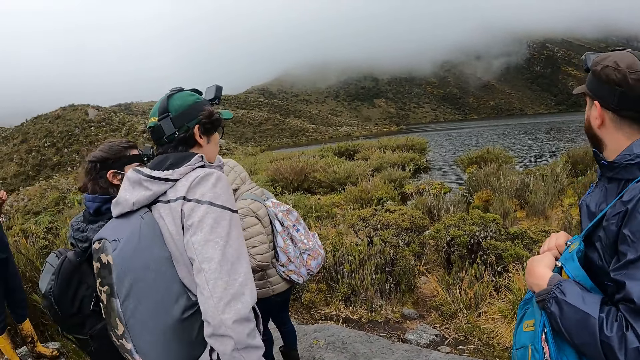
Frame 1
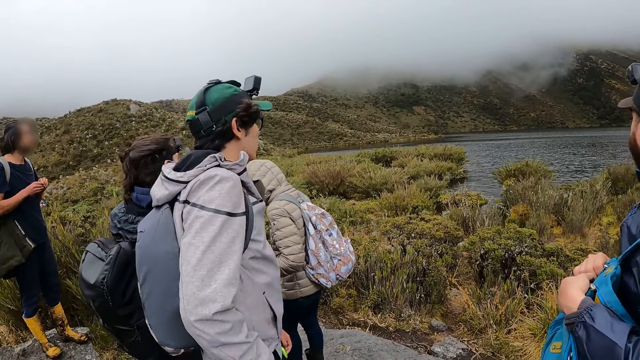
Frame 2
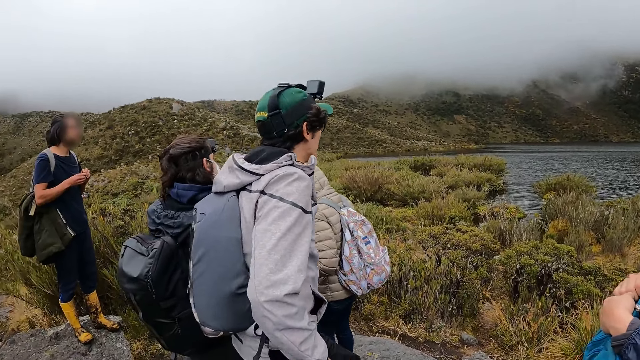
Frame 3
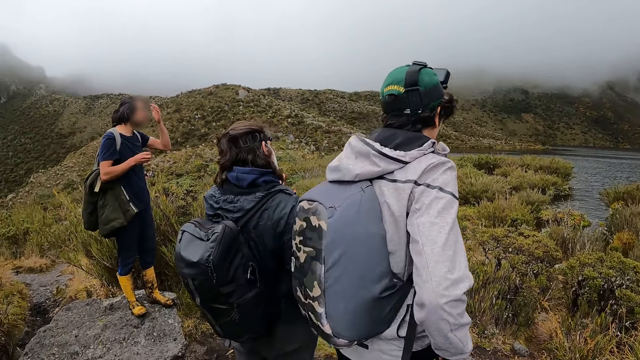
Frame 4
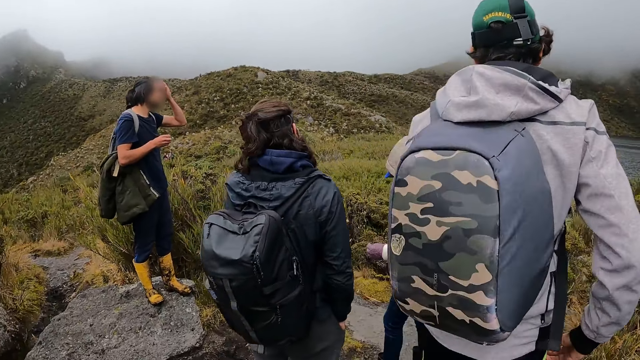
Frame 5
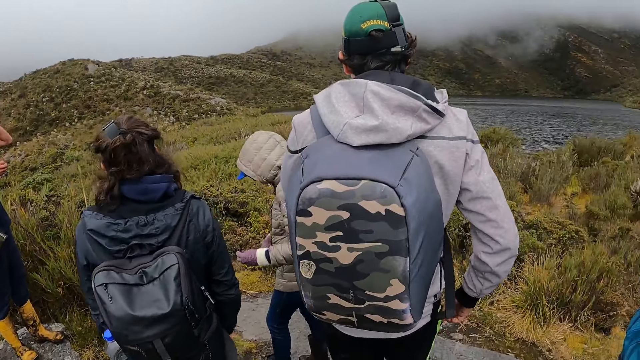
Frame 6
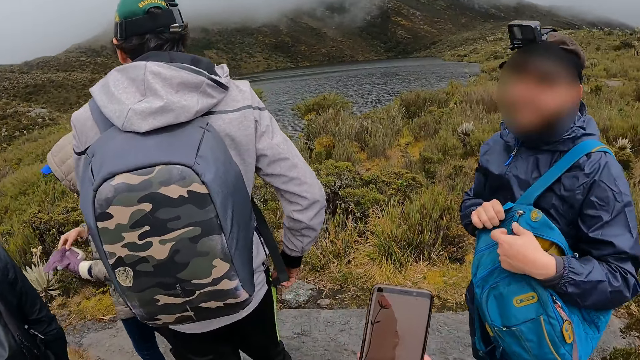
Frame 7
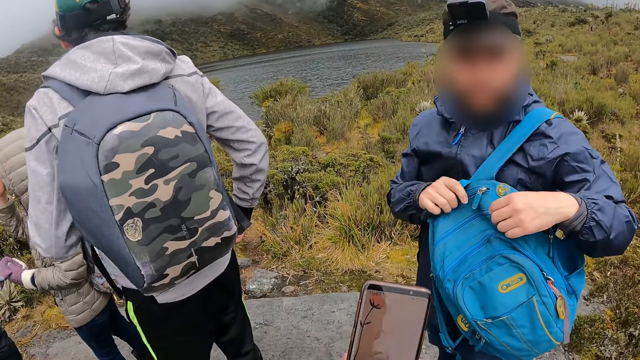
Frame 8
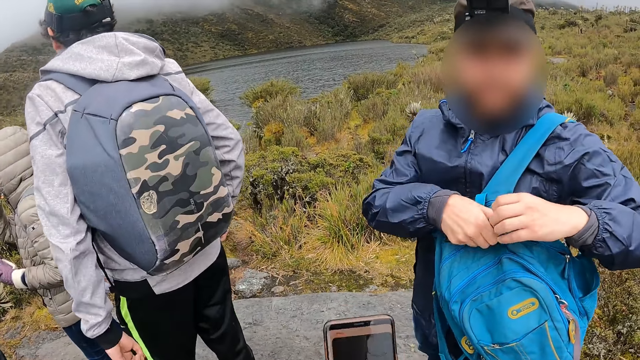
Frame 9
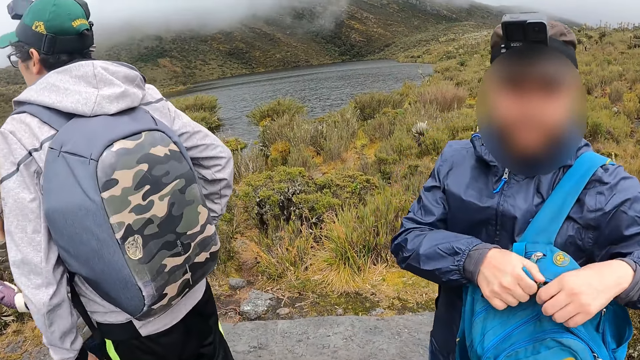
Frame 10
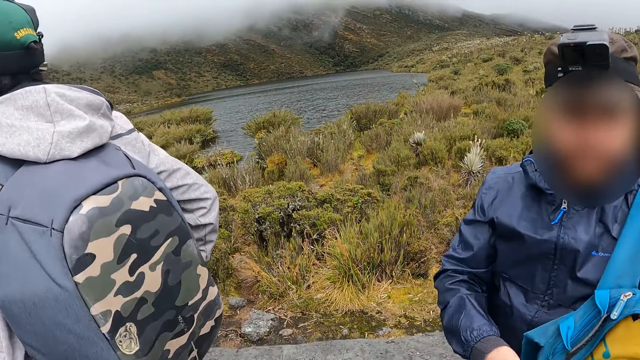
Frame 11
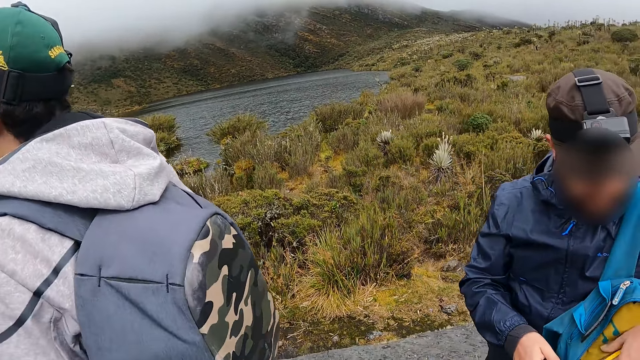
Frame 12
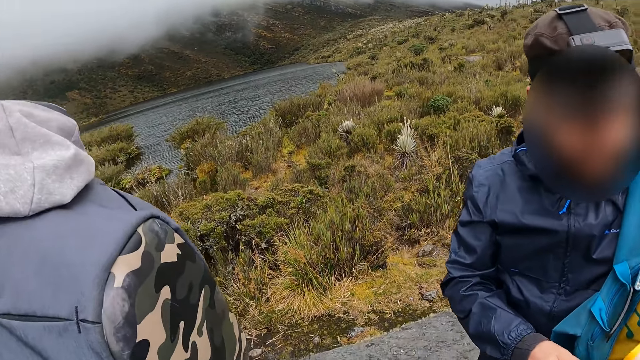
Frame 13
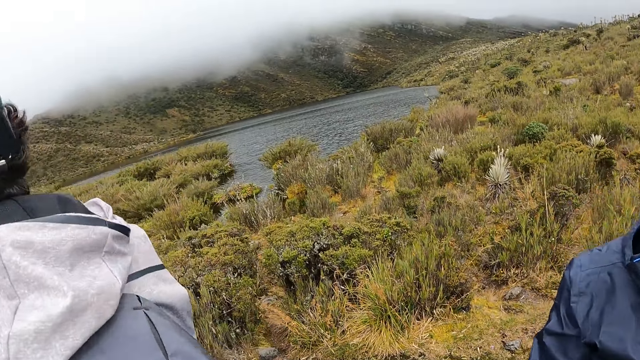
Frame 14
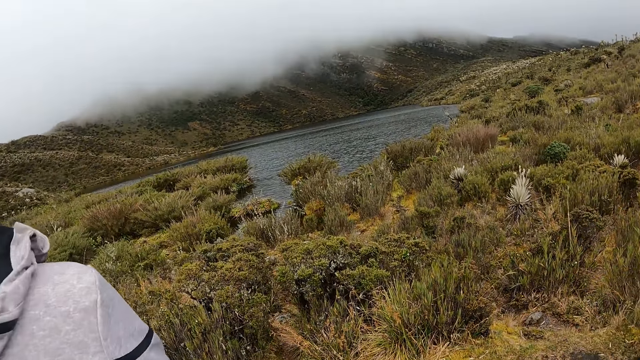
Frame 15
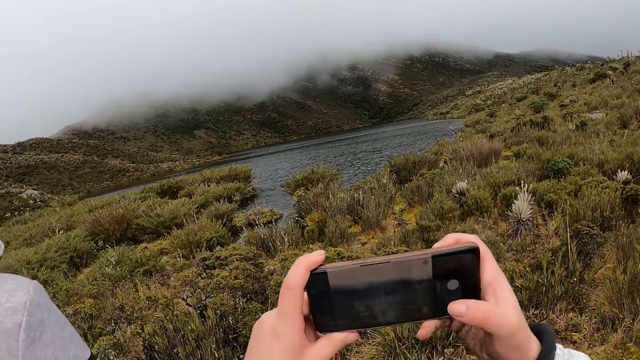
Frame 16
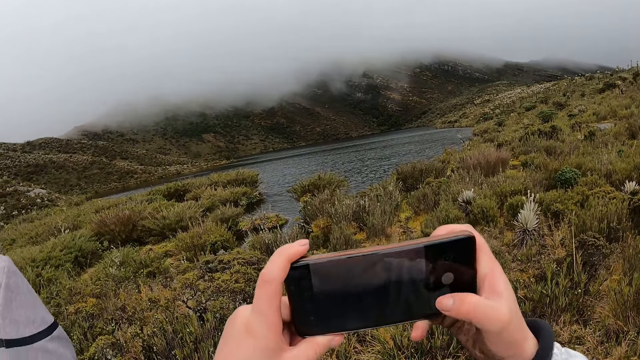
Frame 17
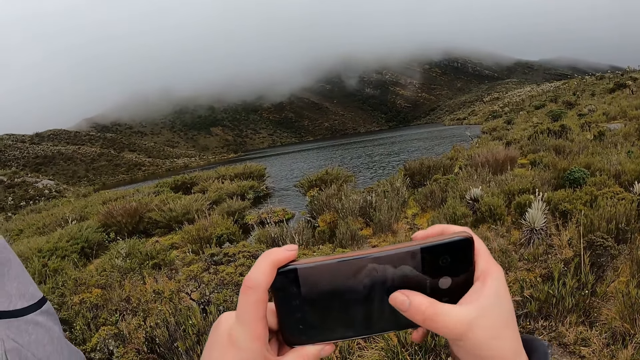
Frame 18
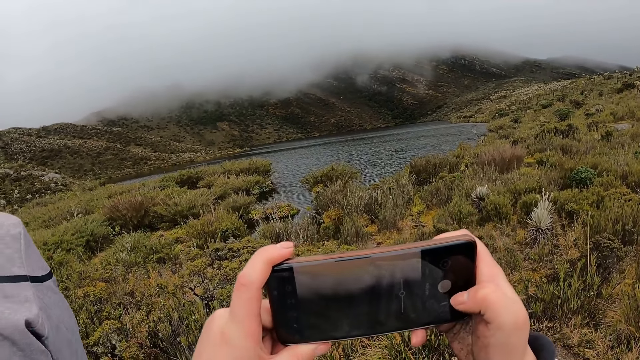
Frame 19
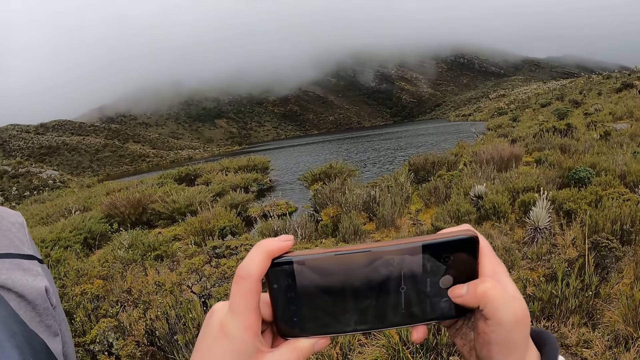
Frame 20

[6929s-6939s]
The camera wearer operates a mobile phone with her right hand. The man opens the bag with his right hand. The camera wearer looks around. She operates the mobile phone with both hands.

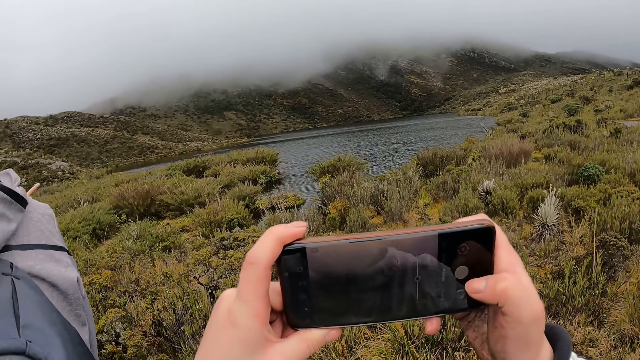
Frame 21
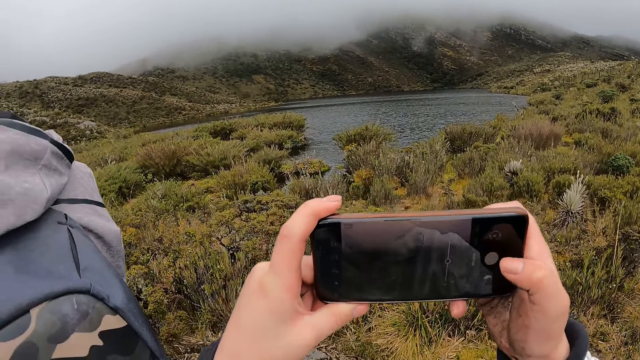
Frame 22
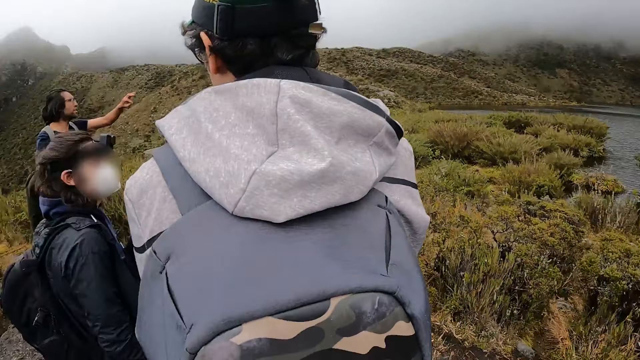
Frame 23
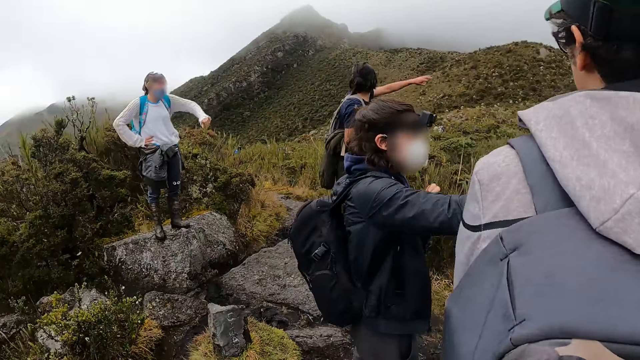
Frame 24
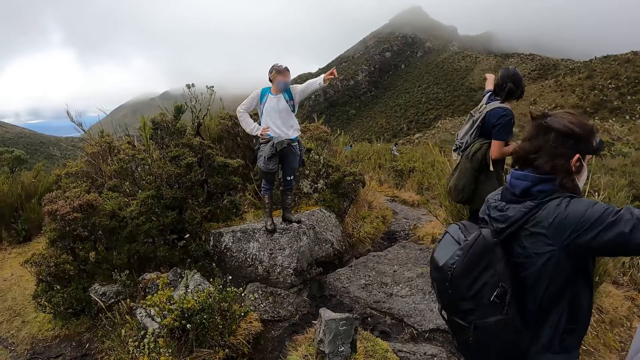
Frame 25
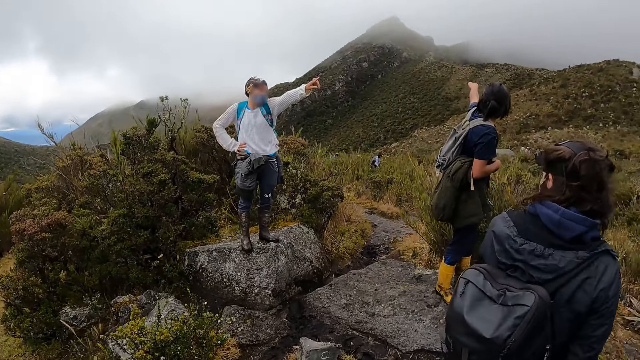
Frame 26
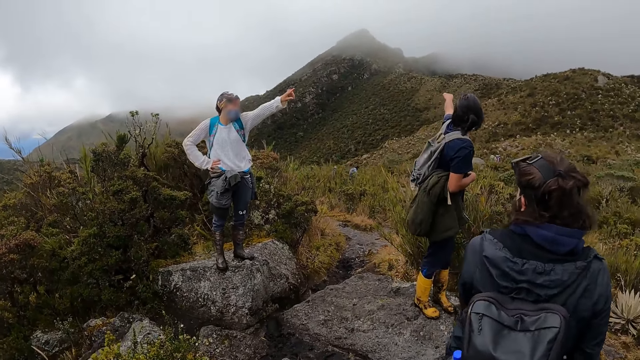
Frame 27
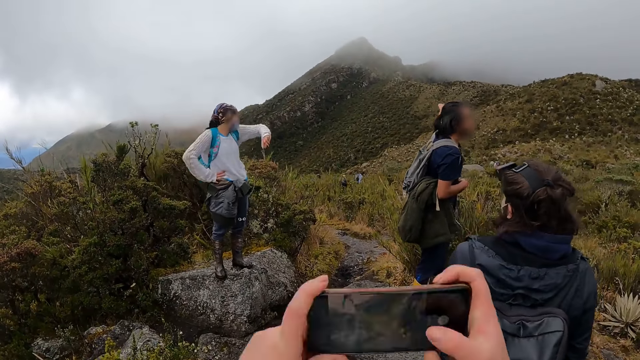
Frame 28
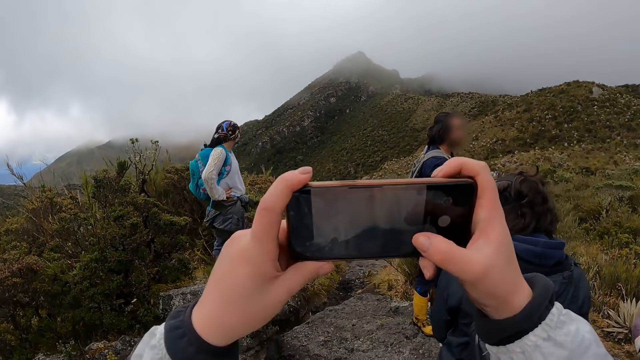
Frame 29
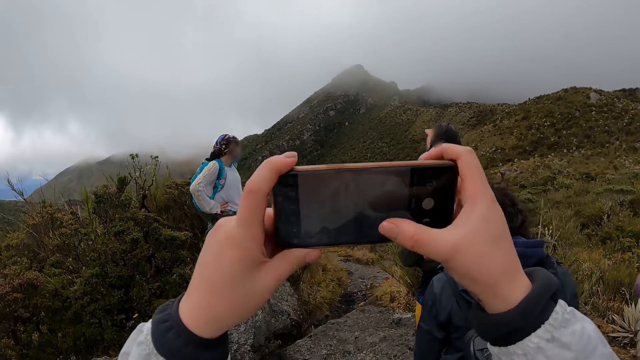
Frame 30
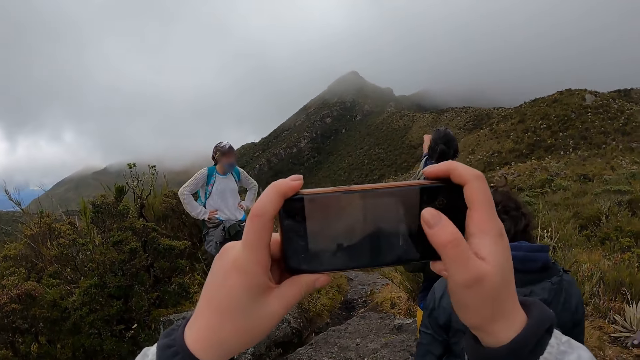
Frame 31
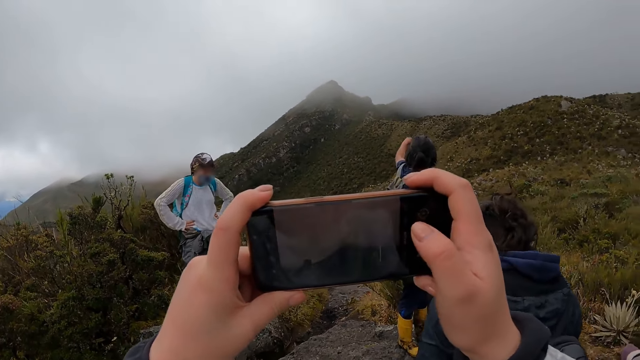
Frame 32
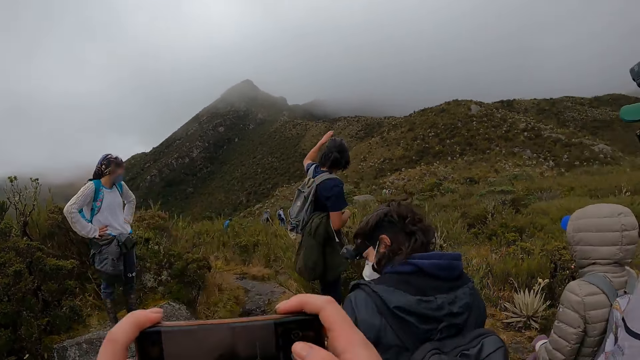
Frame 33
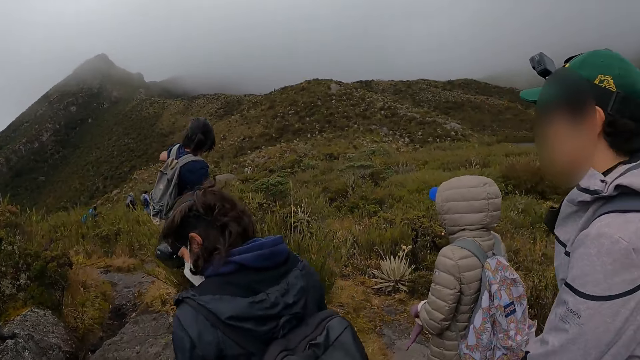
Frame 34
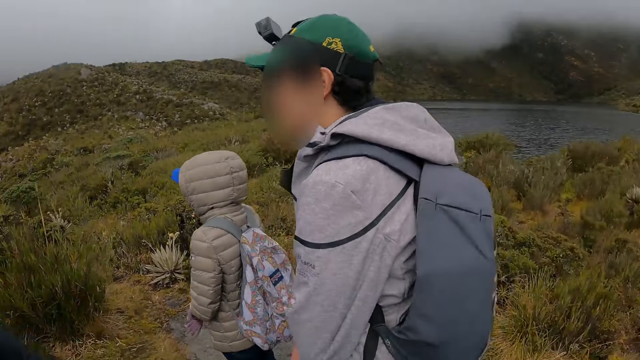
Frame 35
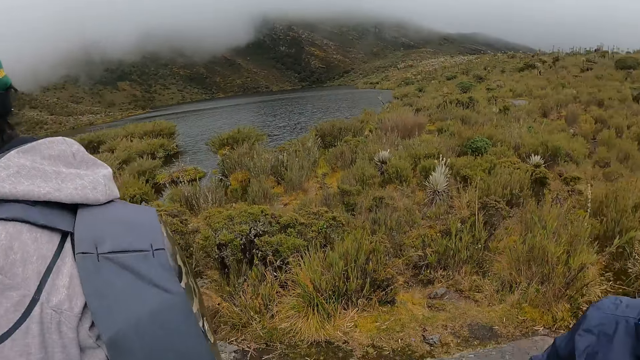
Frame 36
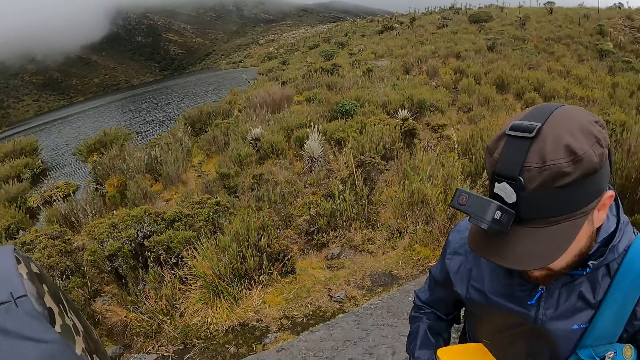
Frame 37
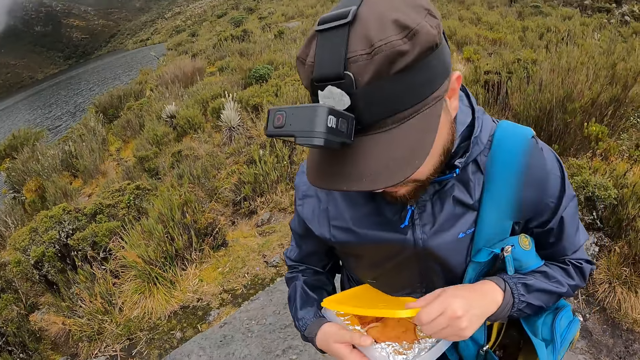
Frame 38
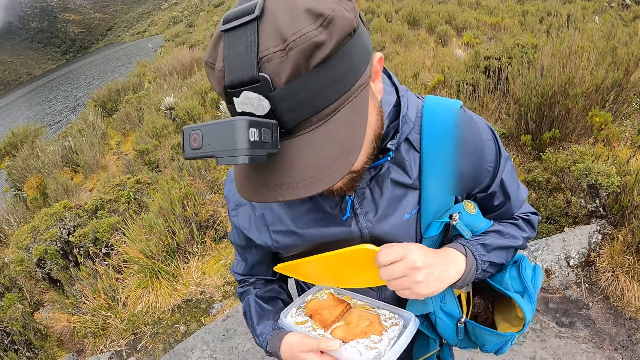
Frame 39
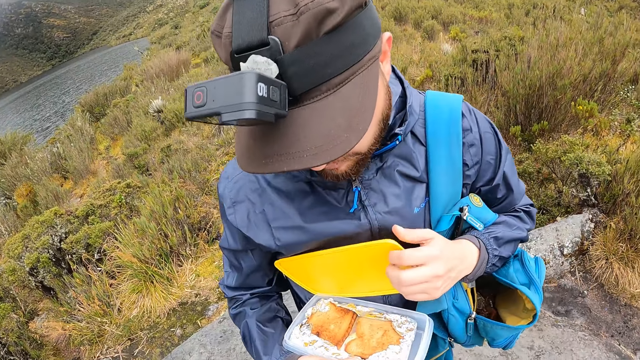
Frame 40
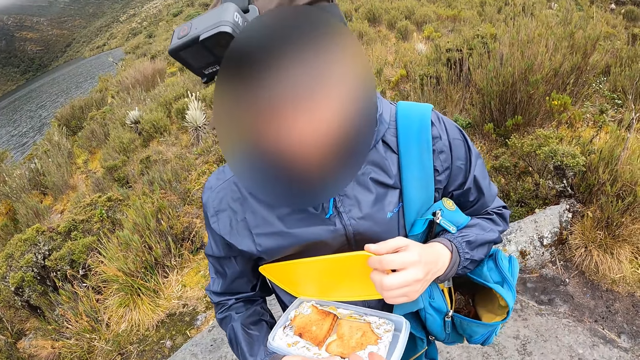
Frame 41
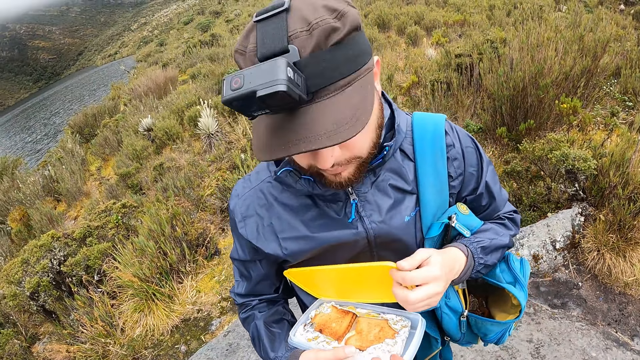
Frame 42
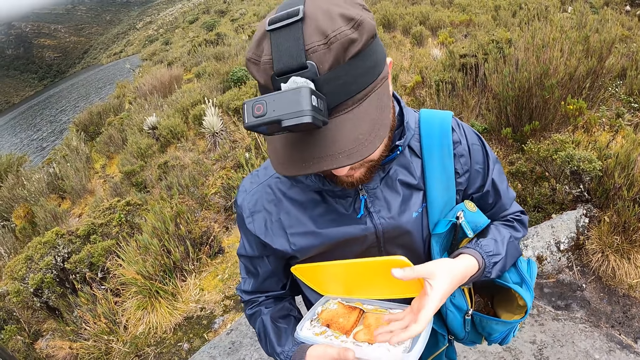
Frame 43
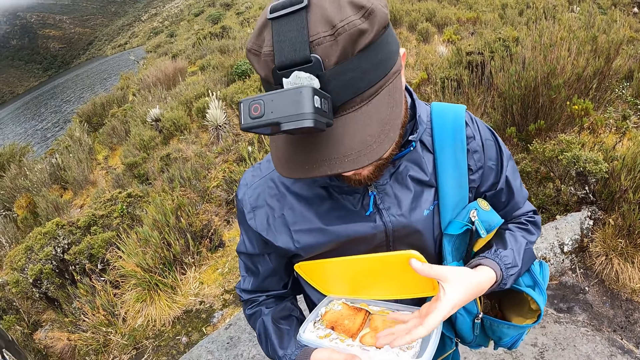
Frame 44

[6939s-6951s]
The camera wearer looks around. They operate the mobile phone with both hands. They look around. The man opens the plastic container on his right hand with his left hand. The camera wearer looks at the food container.
